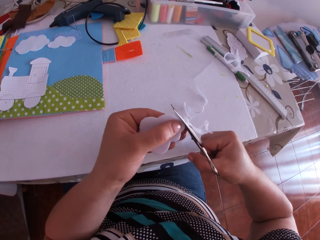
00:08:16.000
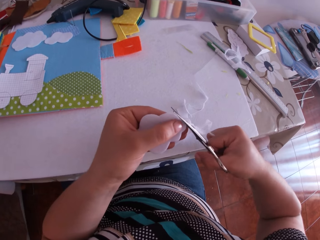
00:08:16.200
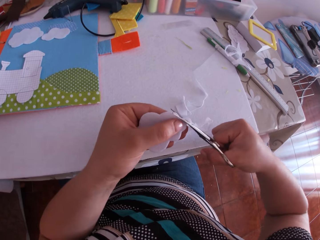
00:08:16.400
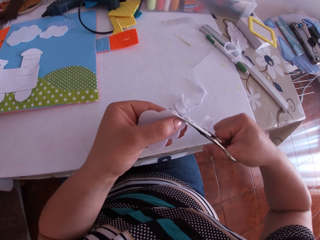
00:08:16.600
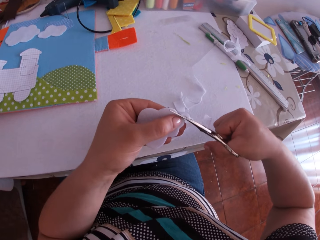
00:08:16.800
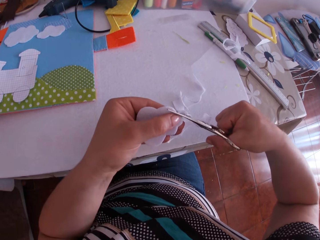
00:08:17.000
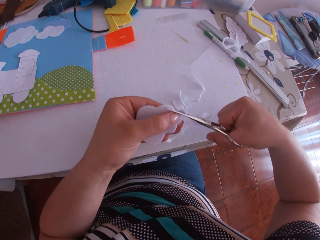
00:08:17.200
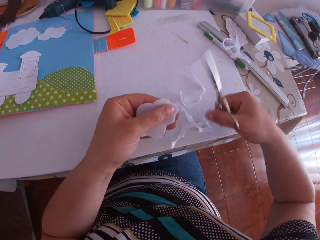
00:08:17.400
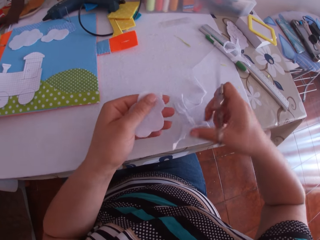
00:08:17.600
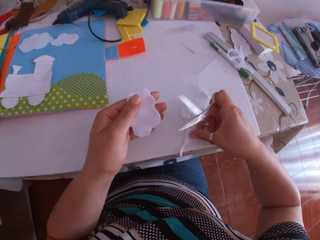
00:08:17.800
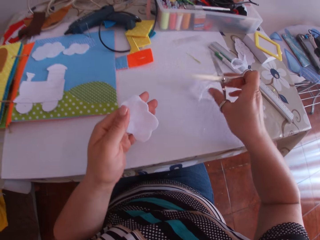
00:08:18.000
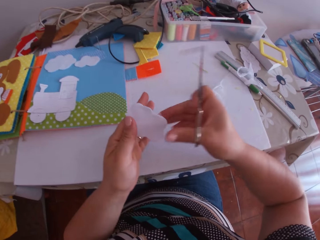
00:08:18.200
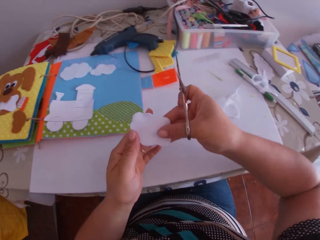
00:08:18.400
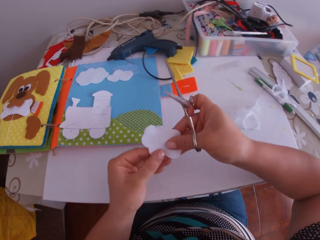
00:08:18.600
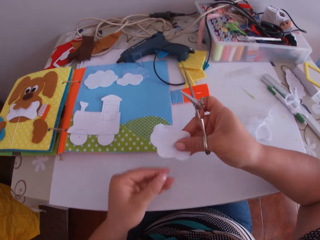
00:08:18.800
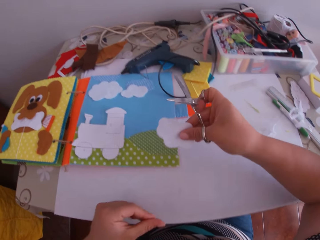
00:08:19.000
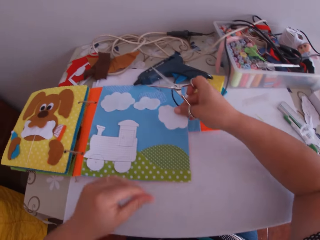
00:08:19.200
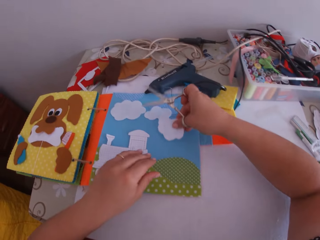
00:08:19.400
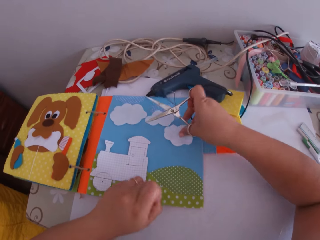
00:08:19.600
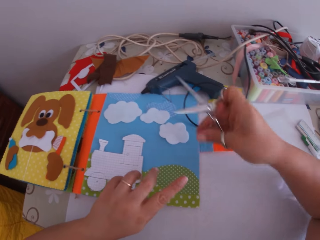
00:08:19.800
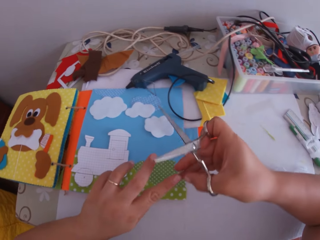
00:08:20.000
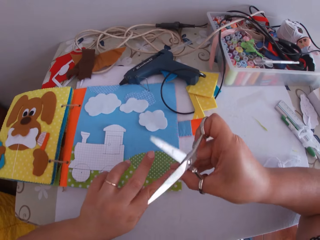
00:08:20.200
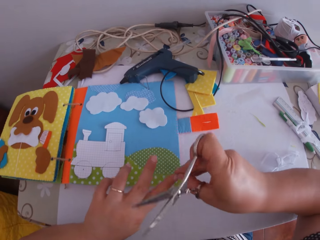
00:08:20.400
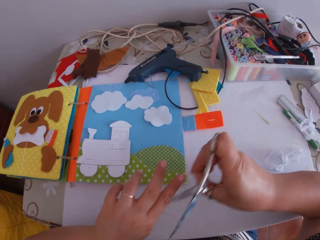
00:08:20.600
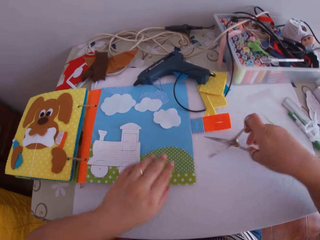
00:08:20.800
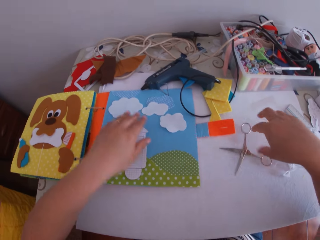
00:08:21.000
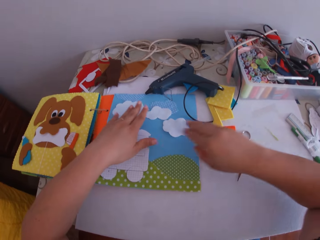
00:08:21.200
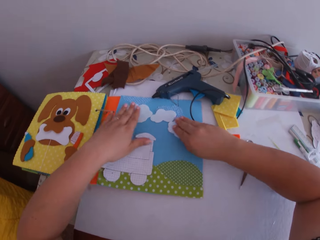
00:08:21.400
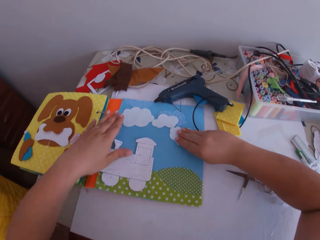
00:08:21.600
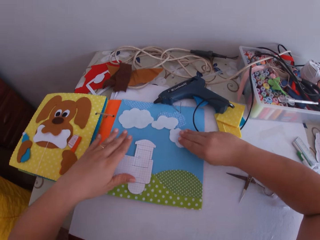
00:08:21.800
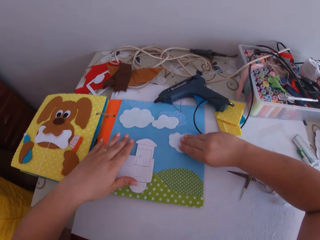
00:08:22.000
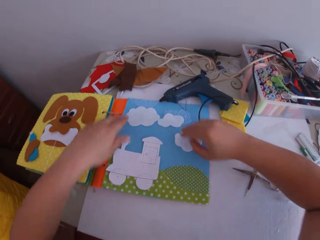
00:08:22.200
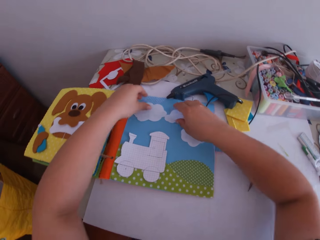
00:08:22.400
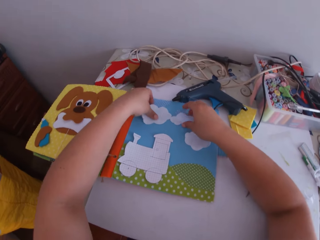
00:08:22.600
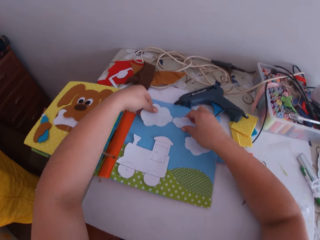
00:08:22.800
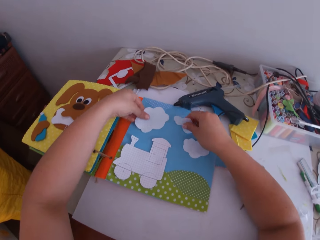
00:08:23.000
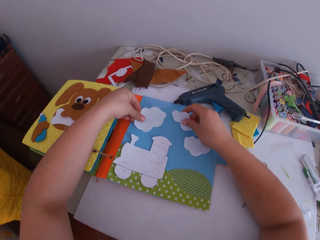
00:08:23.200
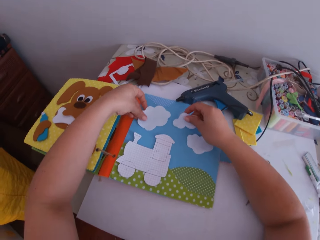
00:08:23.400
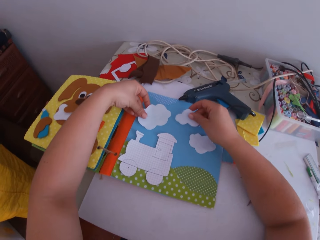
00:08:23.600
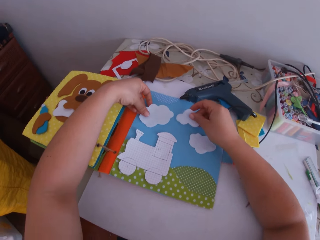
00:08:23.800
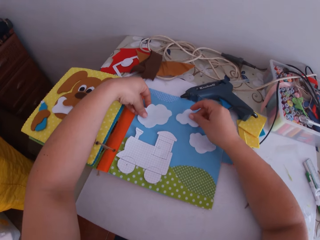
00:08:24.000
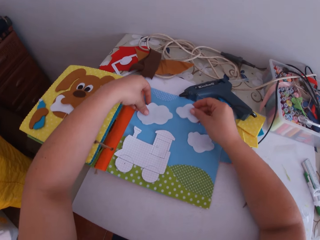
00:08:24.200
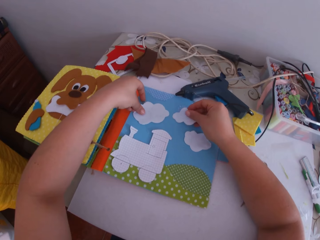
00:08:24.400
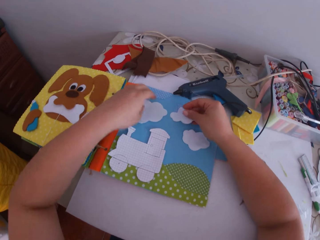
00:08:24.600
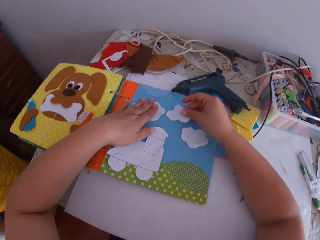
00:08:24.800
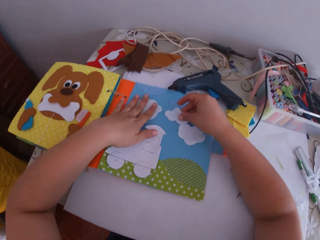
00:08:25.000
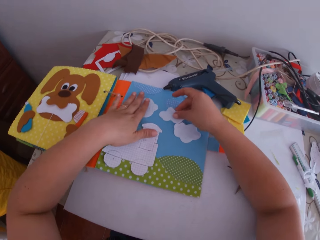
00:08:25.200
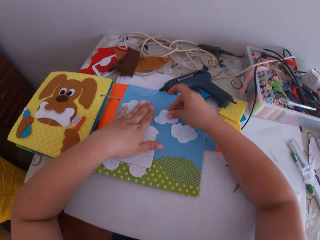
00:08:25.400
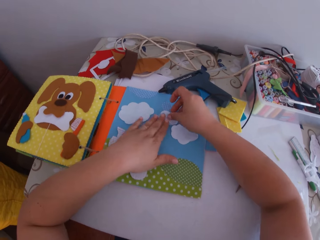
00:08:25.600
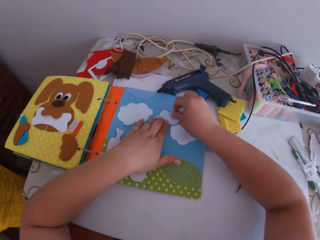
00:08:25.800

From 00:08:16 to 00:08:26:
The camera wearer swings her hand. She picks up a felt material. She swings her hand and drops the felt material. She holds the felt material. She swings her hand. She places the piece of felt material on the art binder with her right hand. She swings her hand. She removes dirt from her left index finger with her right hand. She drops the scissors on the table with her right hand. She swings her hand. She adjusts the pieces of material on the art binder with both hands. She moves the craft papers.

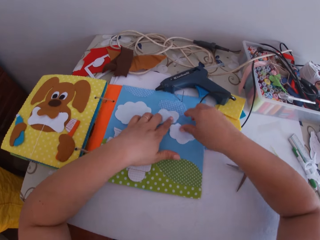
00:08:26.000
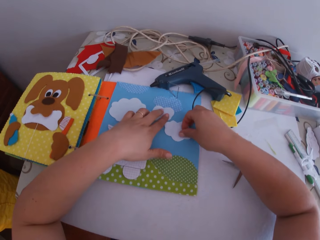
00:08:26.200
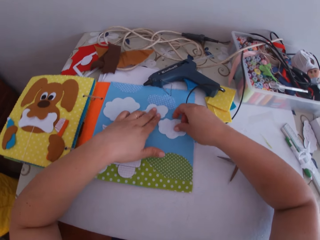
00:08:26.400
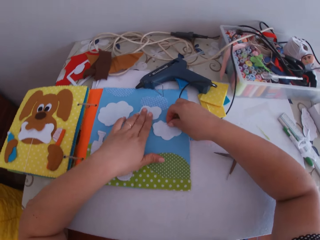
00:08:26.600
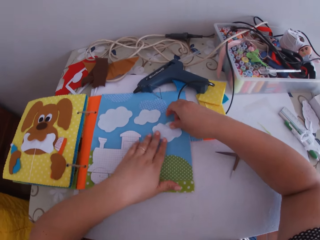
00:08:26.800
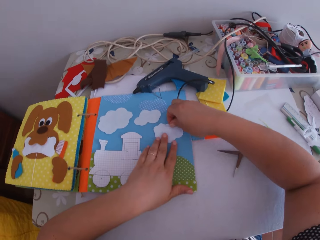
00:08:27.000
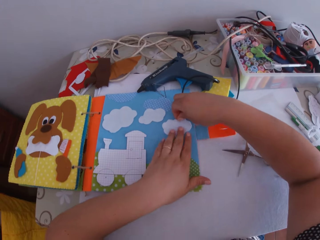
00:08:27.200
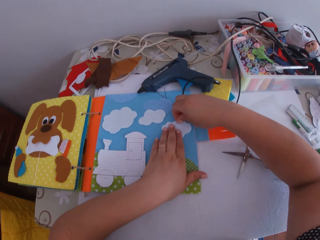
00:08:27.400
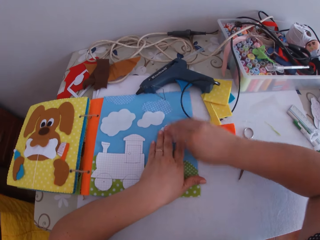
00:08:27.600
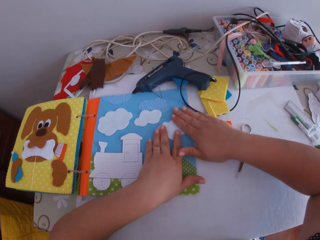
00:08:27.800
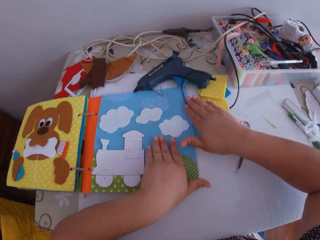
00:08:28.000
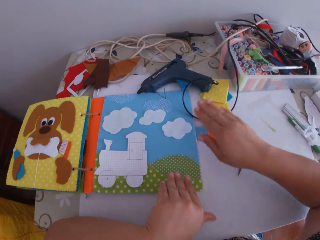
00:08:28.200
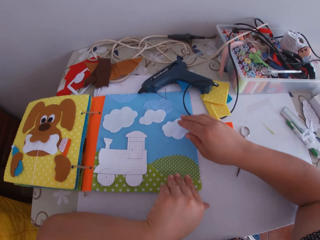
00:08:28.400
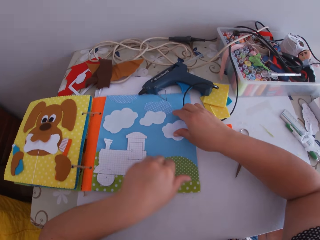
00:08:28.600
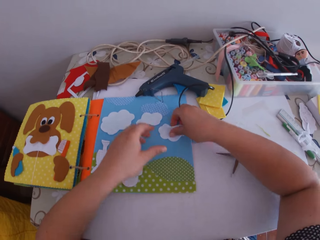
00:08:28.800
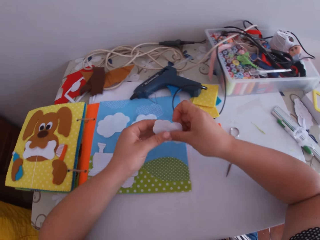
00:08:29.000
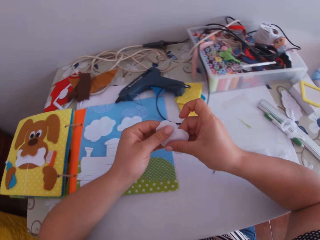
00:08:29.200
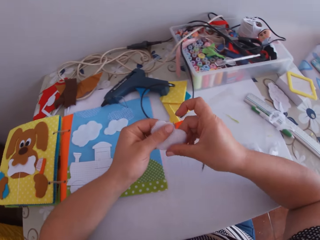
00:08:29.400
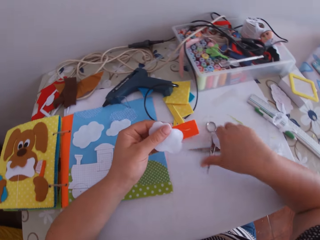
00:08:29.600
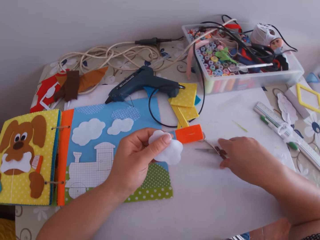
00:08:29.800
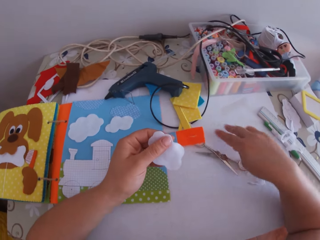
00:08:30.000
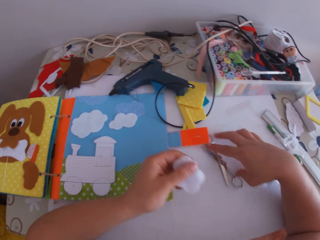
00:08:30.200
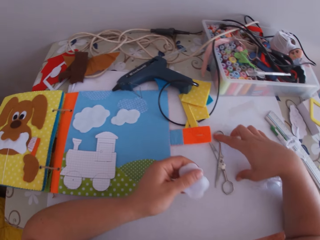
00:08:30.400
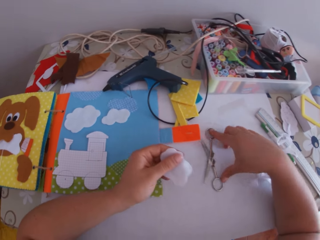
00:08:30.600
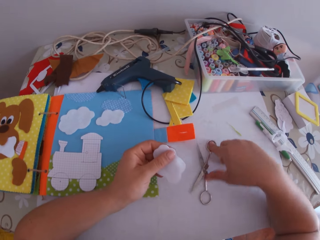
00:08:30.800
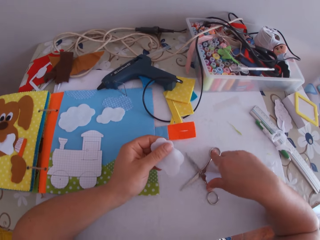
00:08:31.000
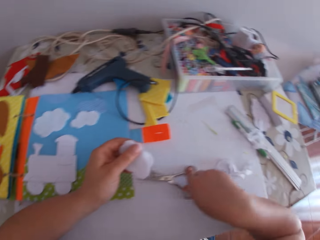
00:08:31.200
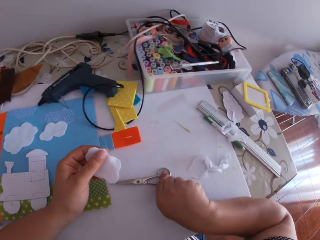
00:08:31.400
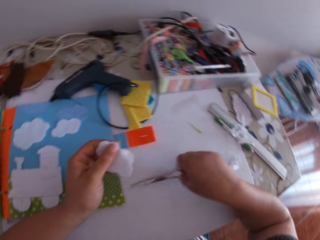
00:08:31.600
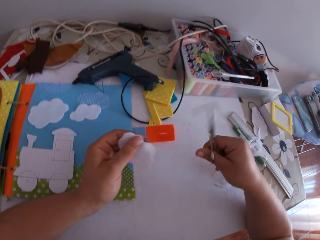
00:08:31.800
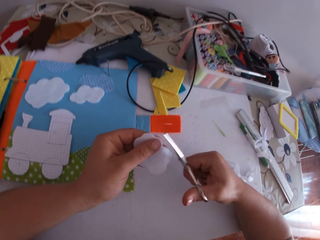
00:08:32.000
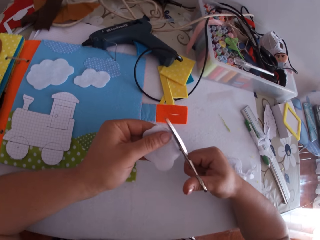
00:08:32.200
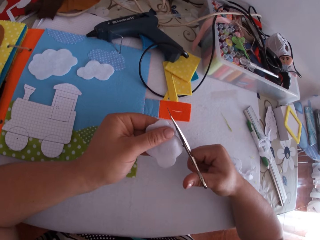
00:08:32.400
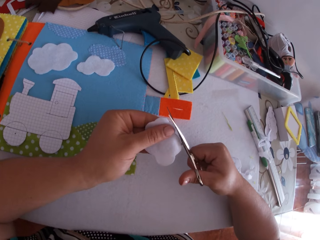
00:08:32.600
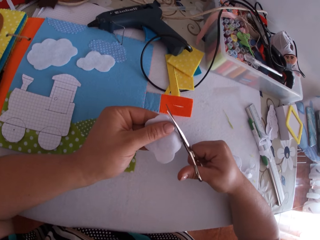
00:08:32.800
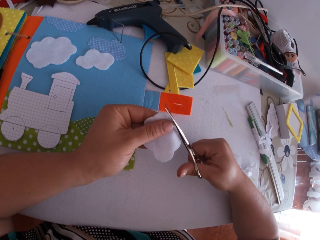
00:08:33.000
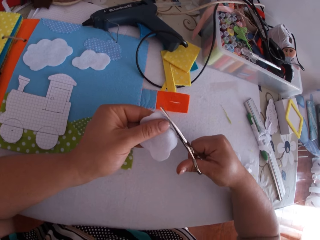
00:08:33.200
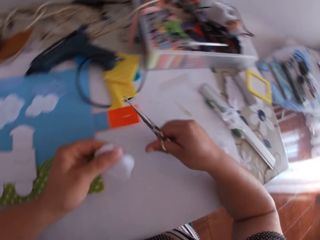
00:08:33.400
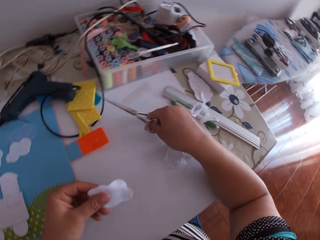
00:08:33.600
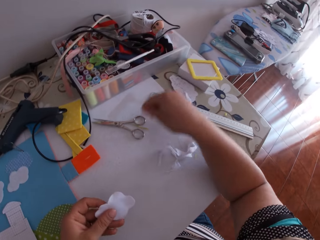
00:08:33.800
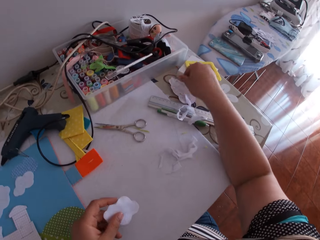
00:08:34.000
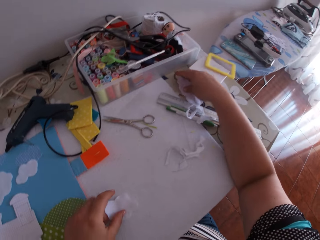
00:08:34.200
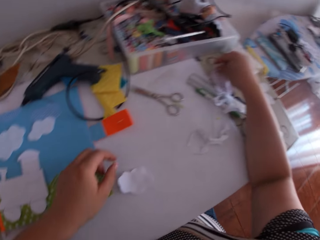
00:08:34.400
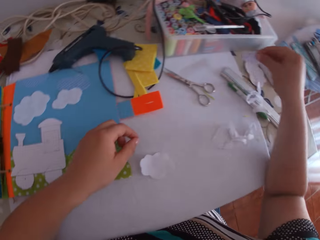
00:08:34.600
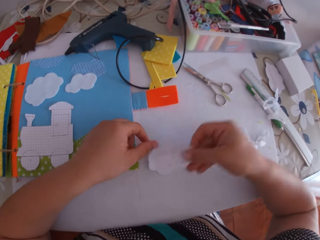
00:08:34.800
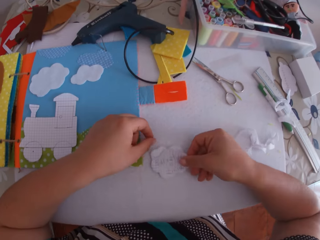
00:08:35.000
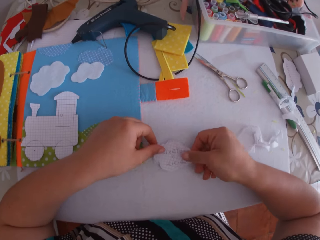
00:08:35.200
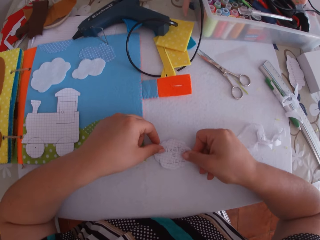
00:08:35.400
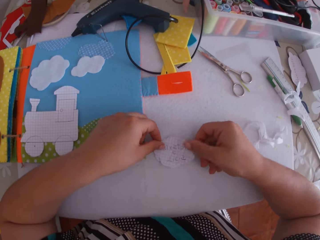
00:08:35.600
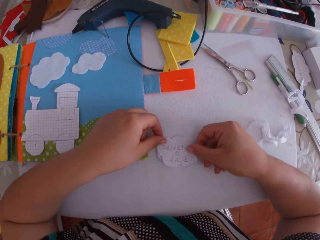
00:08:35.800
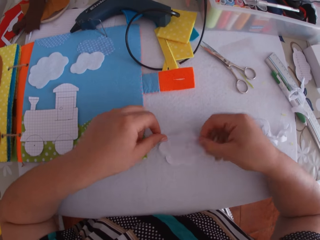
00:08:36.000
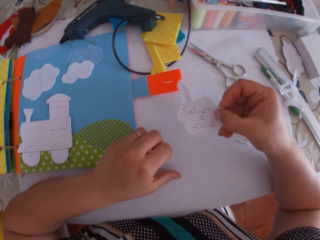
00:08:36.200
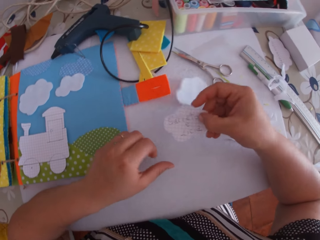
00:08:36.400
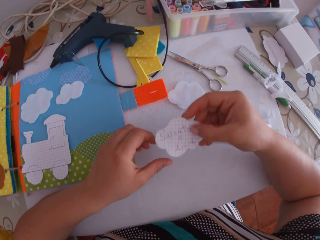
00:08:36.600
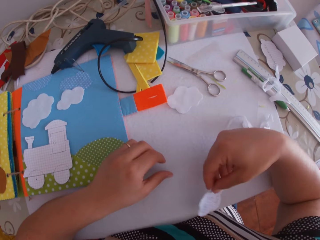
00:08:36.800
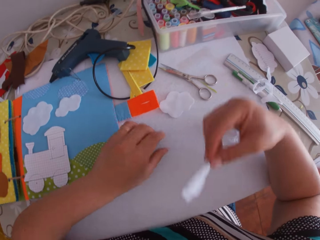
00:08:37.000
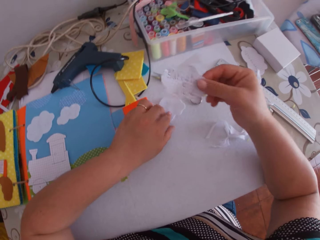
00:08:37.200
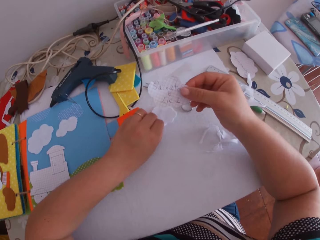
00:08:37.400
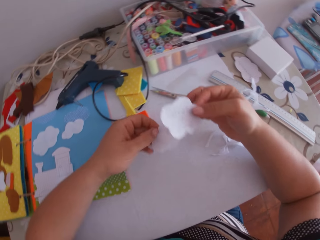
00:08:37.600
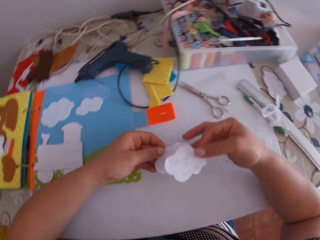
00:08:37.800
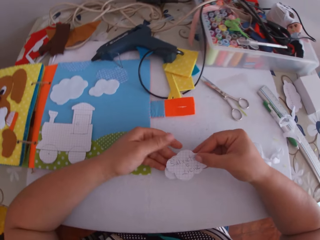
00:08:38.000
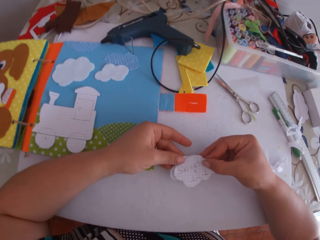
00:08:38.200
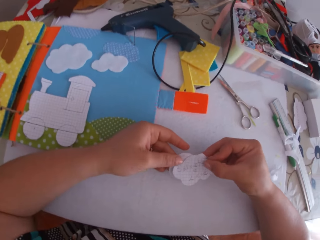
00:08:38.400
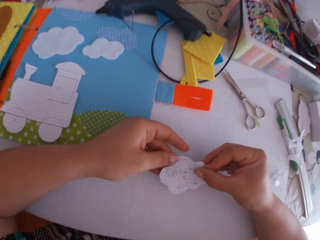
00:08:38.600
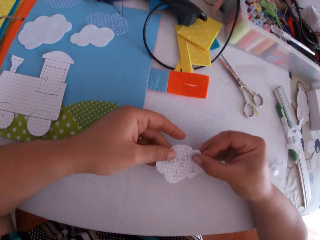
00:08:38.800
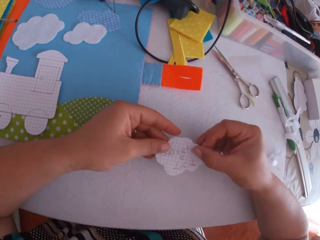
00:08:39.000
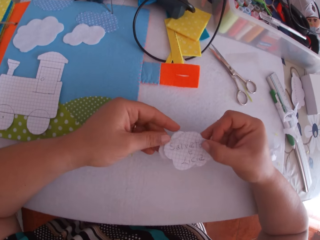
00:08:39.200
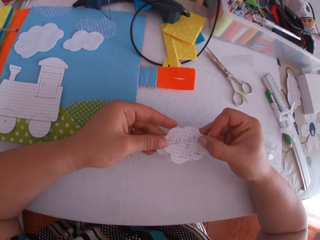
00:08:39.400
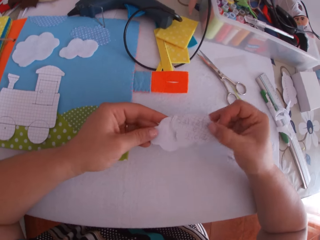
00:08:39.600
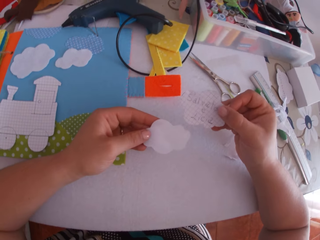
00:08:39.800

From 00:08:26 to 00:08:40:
The camera wearer touches the felt material. She picks up the piece of felt material on the art binder with her right hand. She holds the felt material. She swings her hand. She picks up the scissors on the table with her right hand. She swings her hand. She trims the white cardboard or felt material with the scissors in her right hand. She swings her hand. She drops the scissors on the table with her right hand. She swings her hand. She picks up a paper with her right hand. She places the paper on the piece of material with both hands. She touches the paper, drops the felt material, and picks up the paper. She swings her hand. She picks up the felt material. She fits the paper on the felt material.
